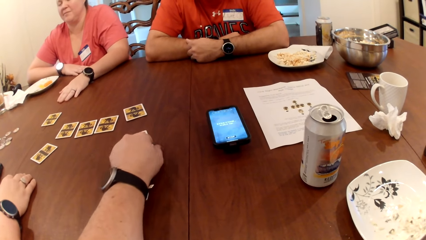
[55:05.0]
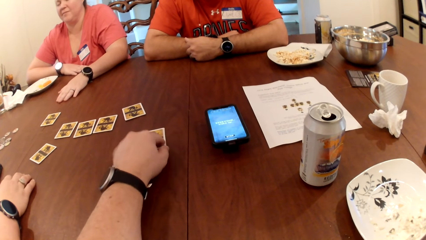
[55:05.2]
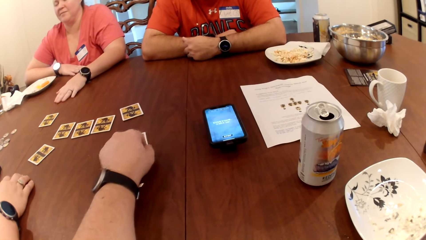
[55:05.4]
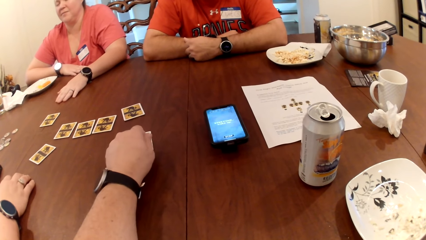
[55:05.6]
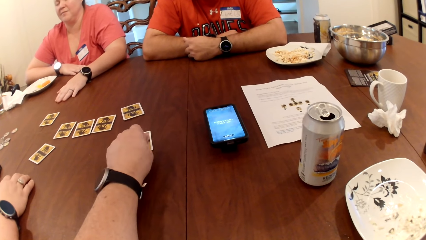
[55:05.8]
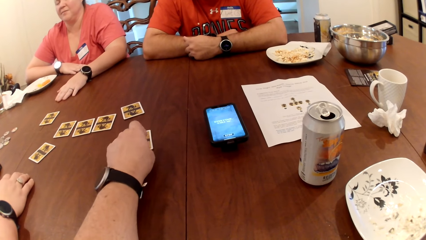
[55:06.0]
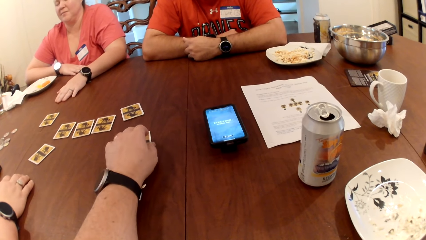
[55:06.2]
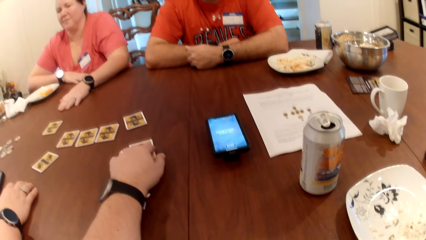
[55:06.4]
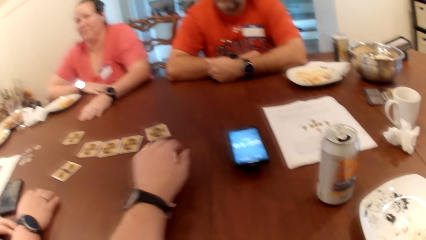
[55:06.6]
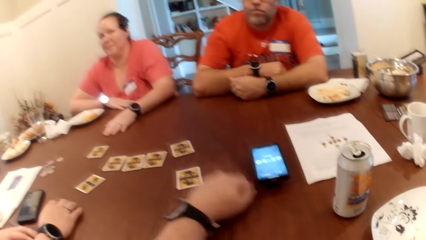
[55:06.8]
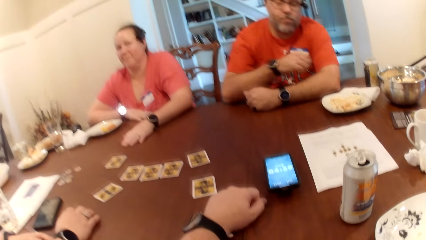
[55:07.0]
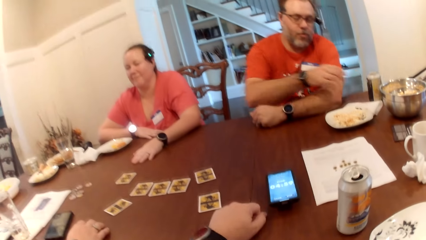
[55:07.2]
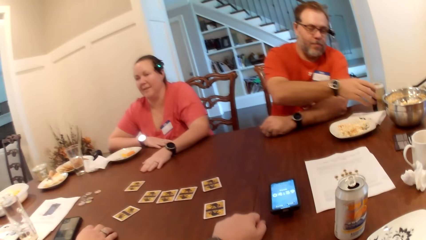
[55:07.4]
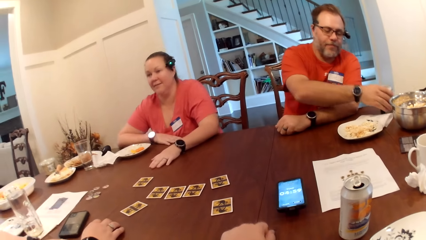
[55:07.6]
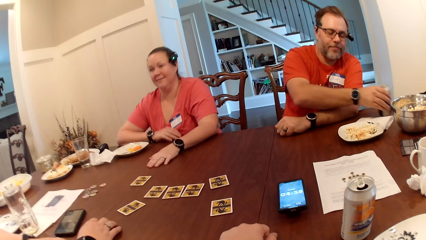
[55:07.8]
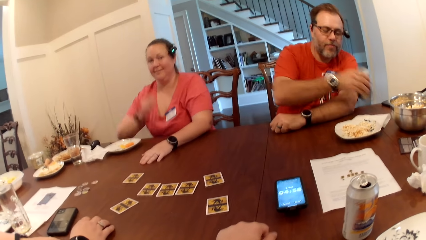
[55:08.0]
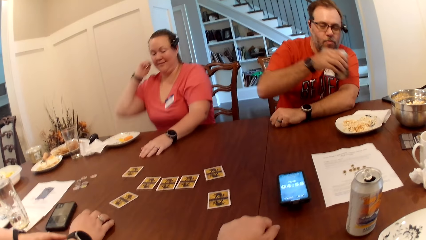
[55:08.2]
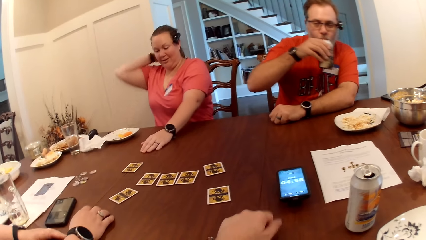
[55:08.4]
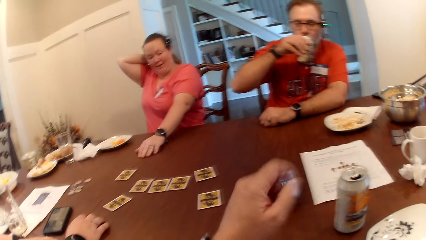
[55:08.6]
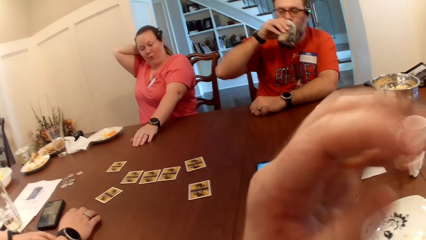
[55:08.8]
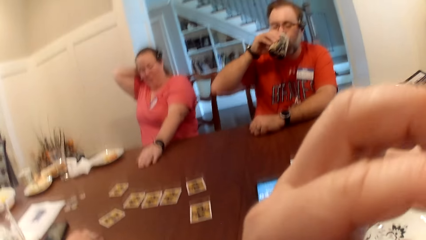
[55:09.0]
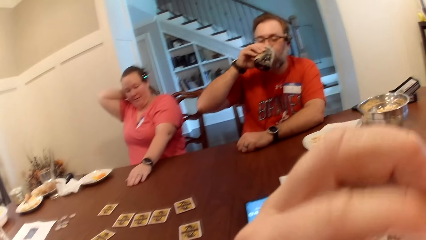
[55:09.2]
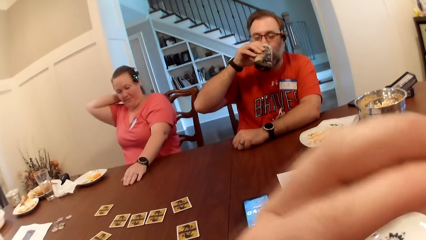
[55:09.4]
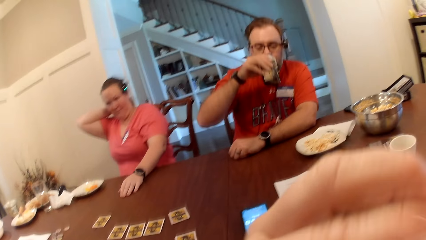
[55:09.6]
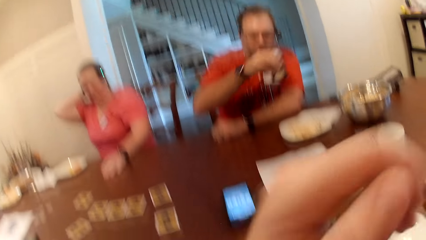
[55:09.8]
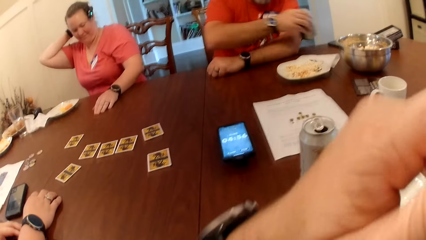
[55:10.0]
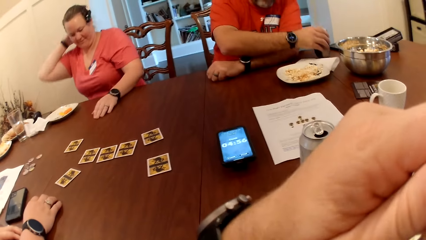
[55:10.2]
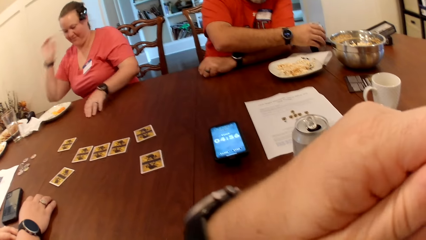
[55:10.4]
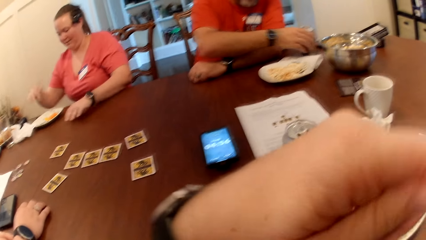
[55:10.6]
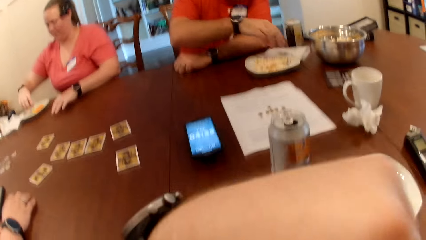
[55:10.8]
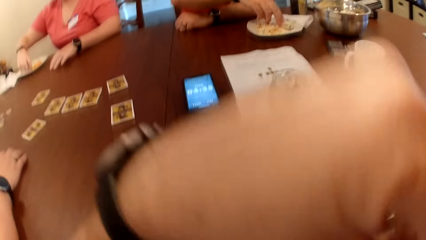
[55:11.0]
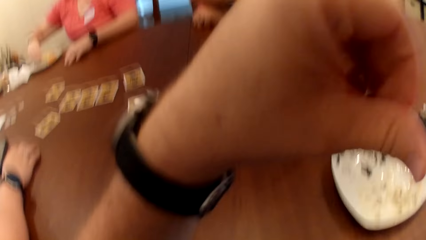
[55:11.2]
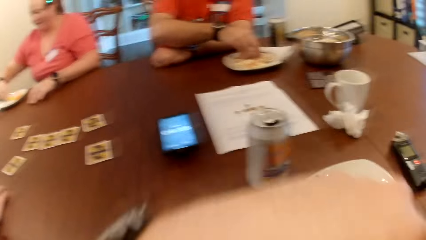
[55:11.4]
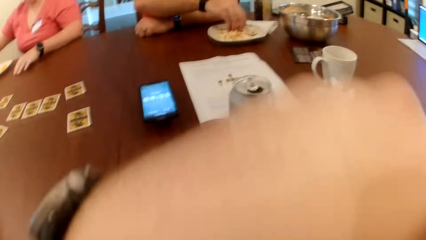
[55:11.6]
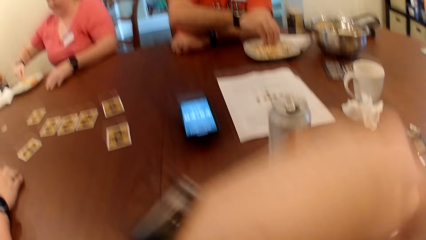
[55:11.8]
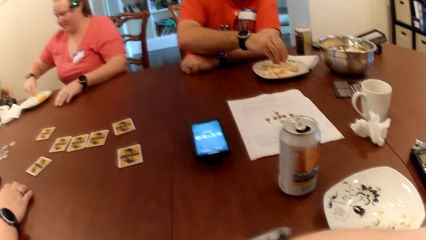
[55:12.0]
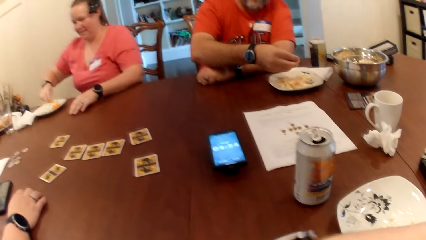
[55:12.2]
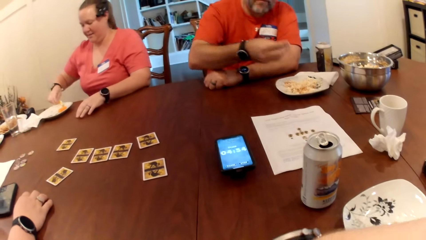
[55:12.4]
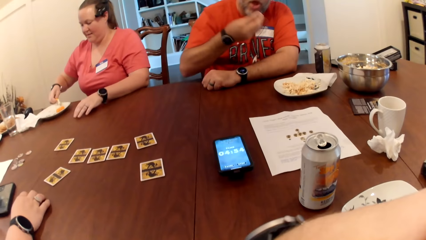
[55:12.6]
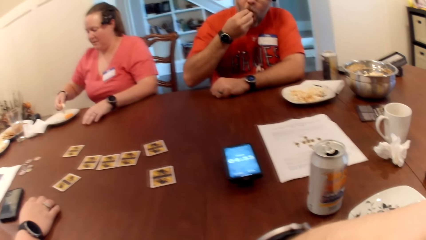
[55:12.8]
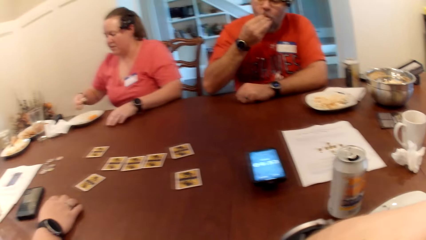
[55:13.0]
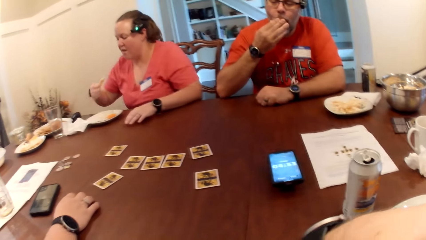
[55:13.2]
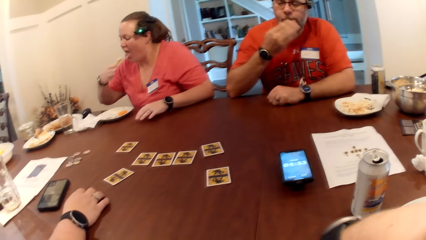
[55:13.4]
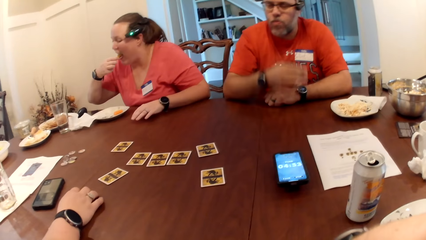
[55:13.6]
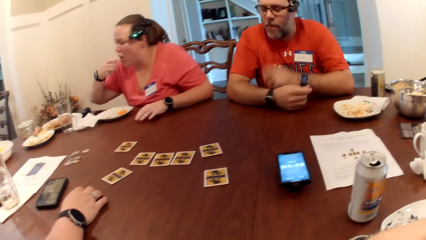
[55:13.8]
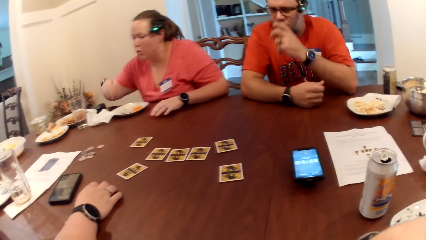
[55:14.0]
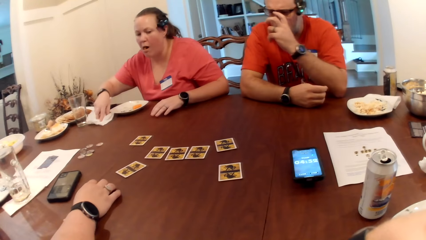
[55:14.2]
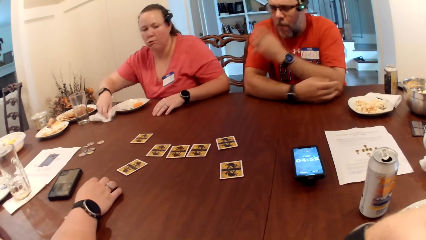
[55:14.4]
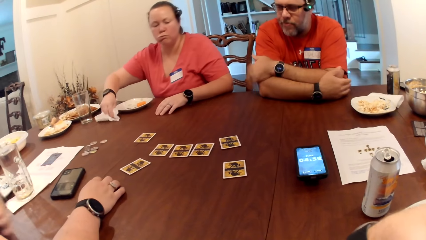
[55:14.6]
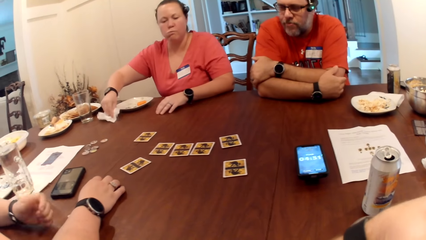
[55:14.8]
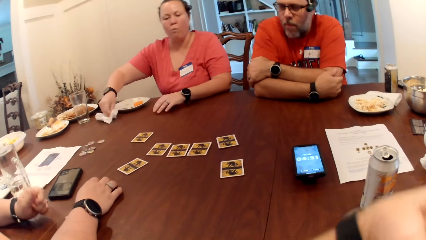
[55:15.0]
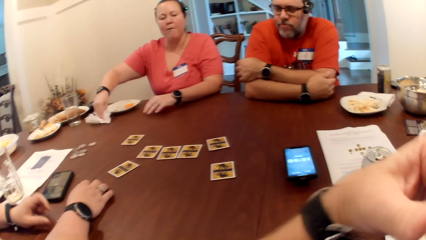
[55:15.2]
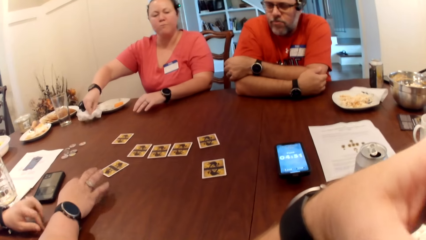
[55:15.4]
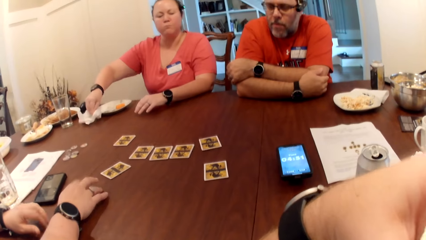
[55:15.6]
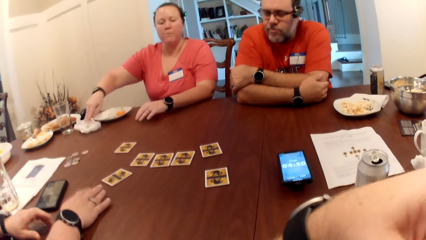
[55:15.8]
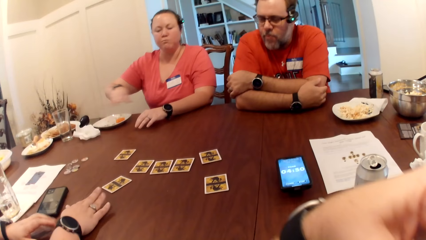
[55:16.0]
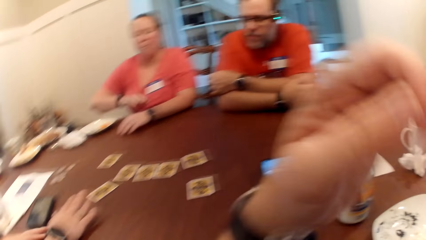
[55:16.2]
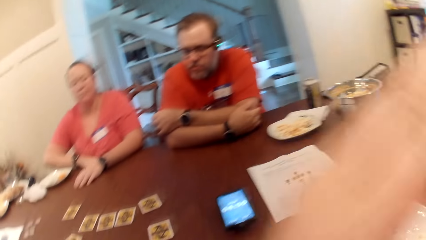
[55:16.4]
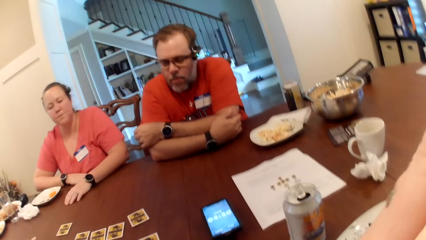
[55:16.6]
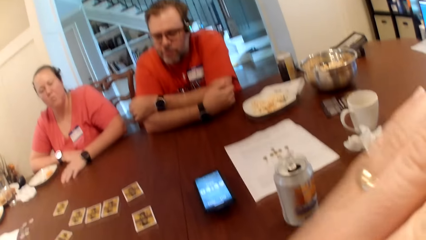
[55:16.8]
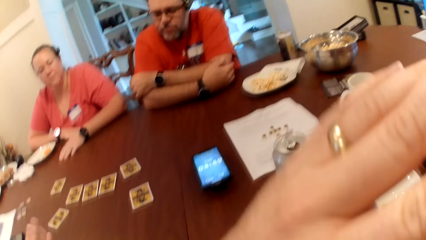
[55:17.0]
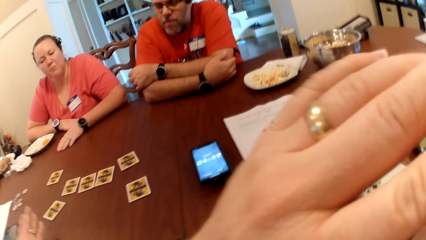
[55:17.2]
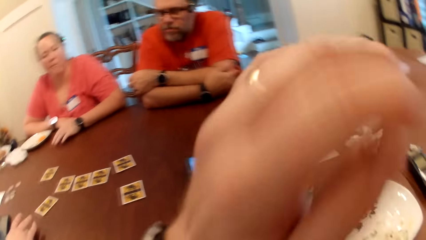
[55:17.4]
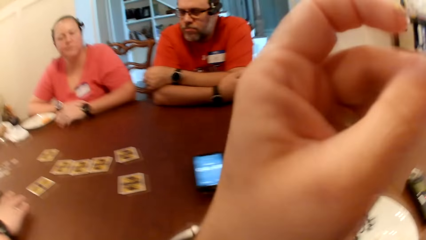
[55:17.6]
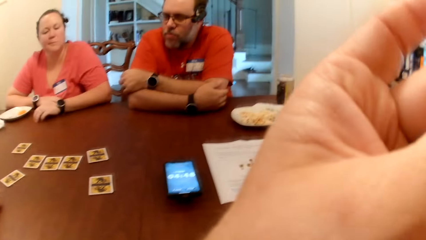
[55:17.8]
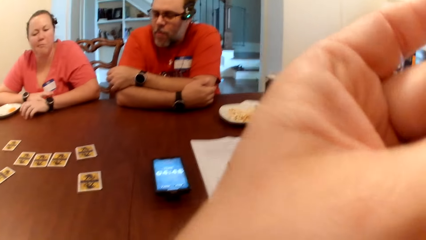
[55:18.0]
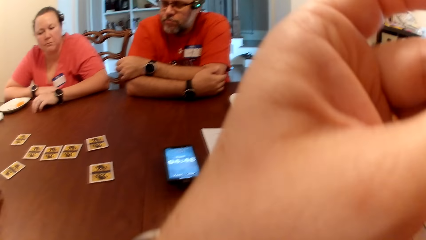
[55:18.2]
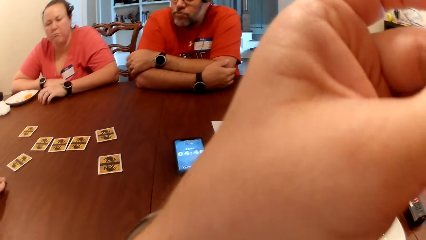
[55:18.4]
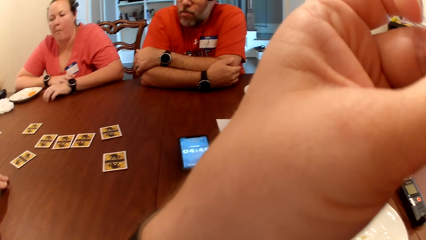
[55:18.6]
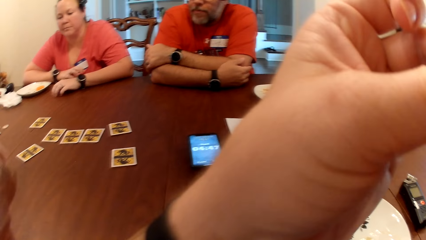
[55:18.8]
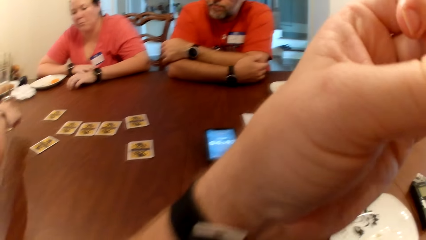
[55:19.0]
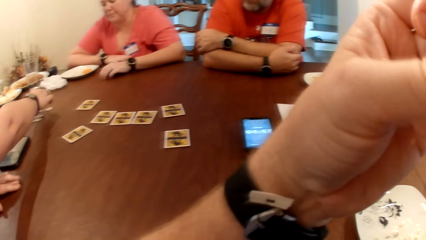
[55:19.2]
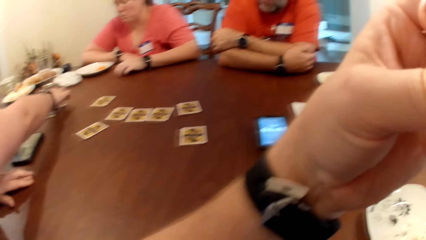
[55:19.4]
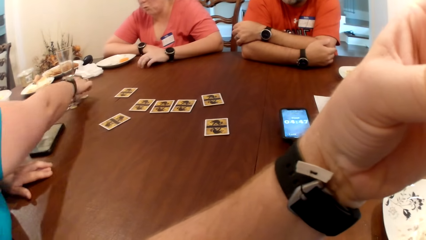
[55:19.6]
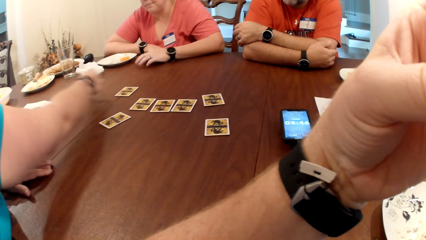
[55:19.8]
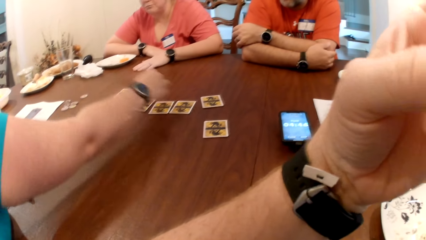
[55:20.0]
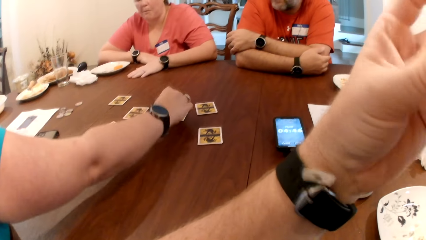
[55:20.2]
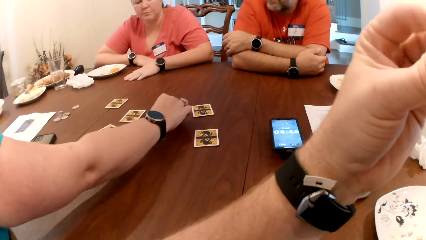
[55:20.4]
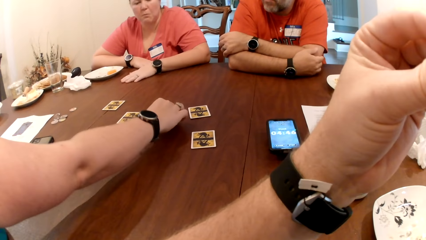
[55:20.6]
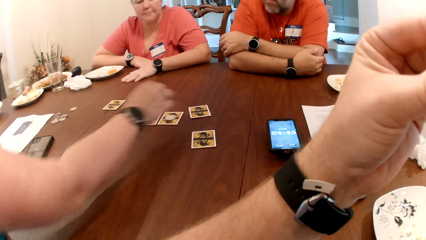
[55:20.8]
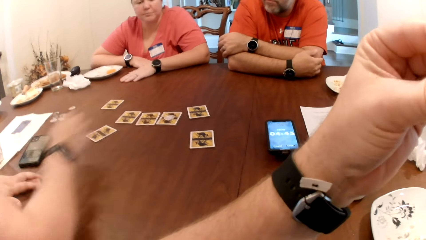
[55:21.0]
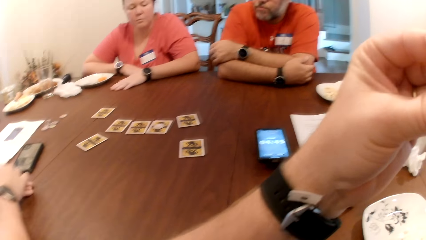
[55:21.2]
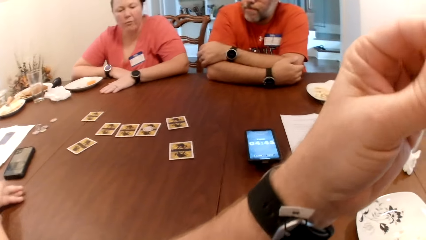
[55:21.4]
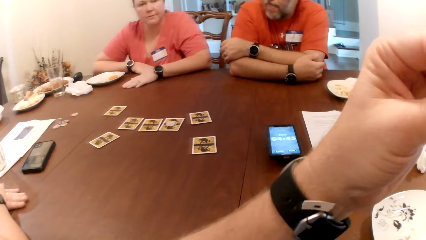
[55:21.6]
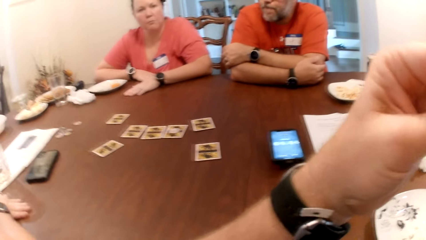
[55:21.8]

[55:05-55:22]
A man stretches a hand. The man carries a can of drink from the table with his right hand. The camera wearer drinks something from the can. The man drinks from the can on the table with his right hand. The camera wearer touches his face with his left hand. A woman scratches his back. The camera wearer interacts with the people at the table. The man puts the can on the table. Another woman picks a popcorn from a plate on the table with her right hand. The man picks a popcorn from the plate on the table with his right hand. The man eats the popcorn with his right hand. The first woman eats the popcorn or salad with her right hand. The man touches his face. The first woman wipes hands with a serviette. The camera wearer touches his face. The second woman touches a coin on the table with her right hand. A third woman picks a card. The second woman drops the coin on the table with her right hand.
